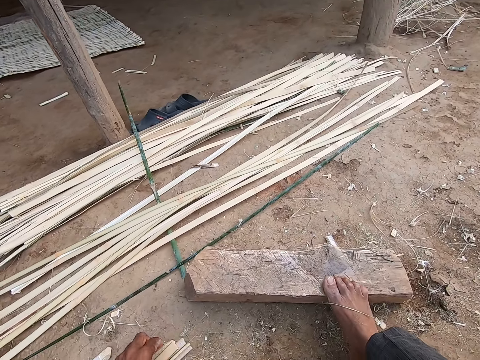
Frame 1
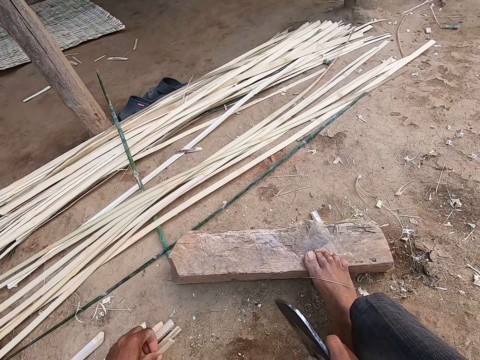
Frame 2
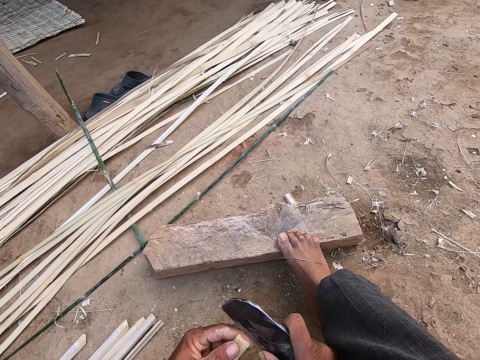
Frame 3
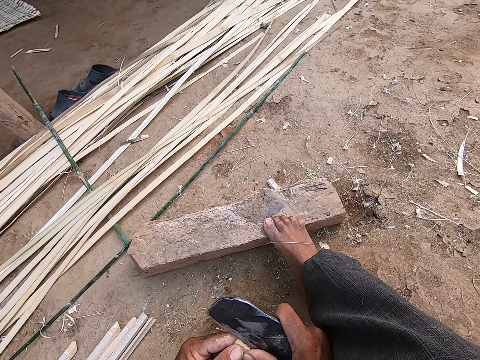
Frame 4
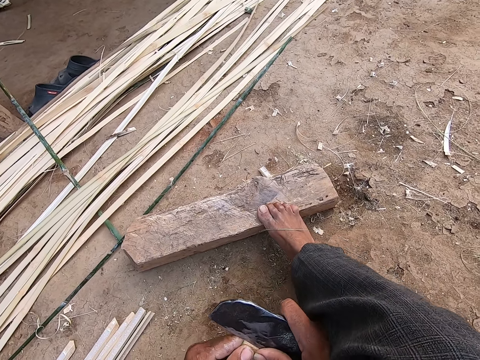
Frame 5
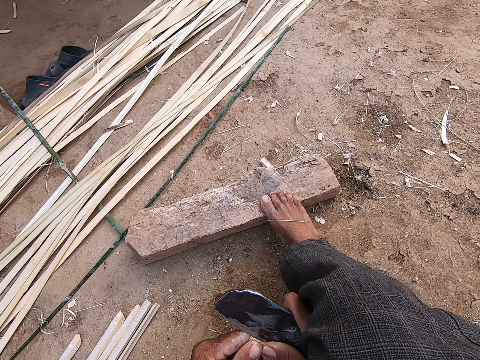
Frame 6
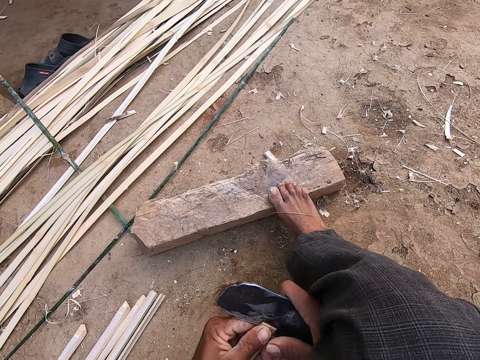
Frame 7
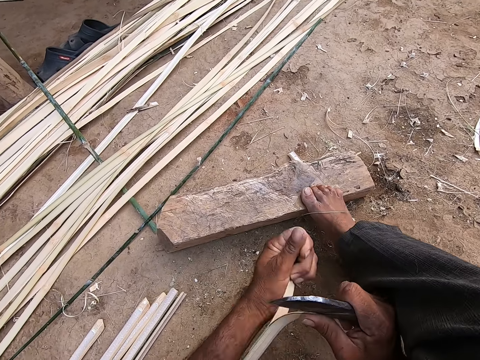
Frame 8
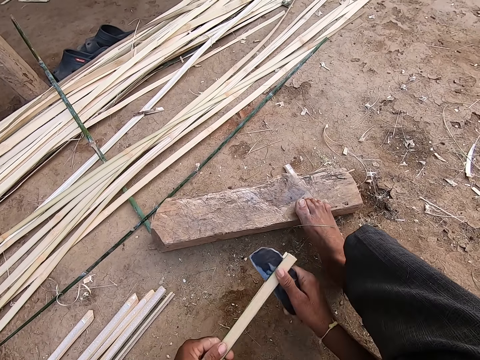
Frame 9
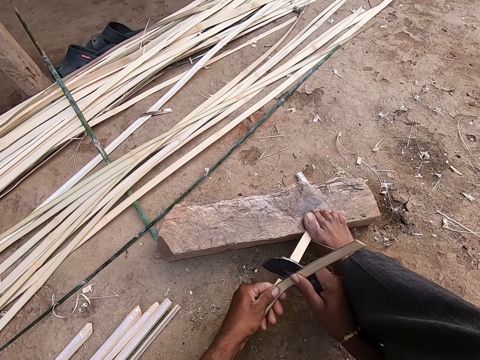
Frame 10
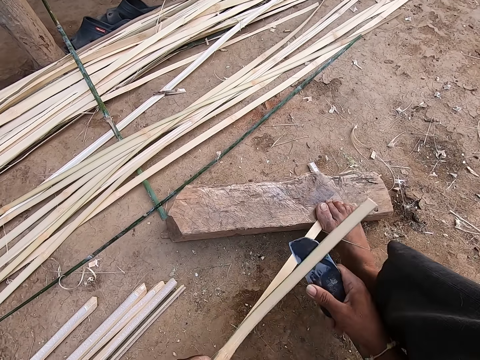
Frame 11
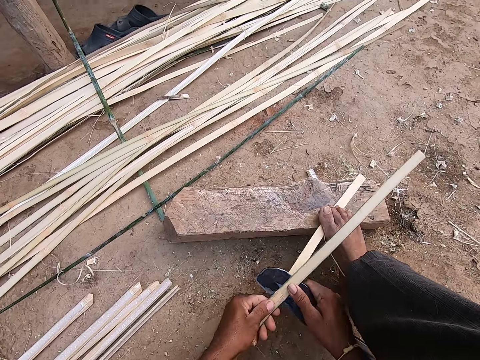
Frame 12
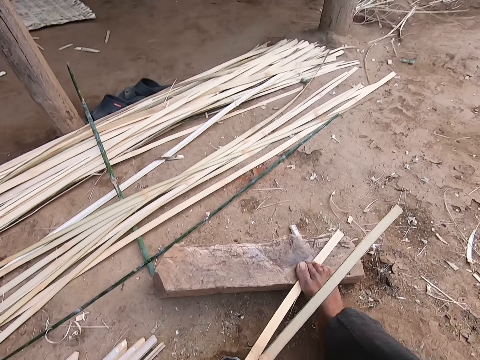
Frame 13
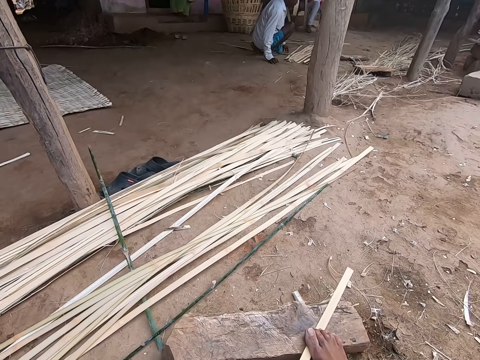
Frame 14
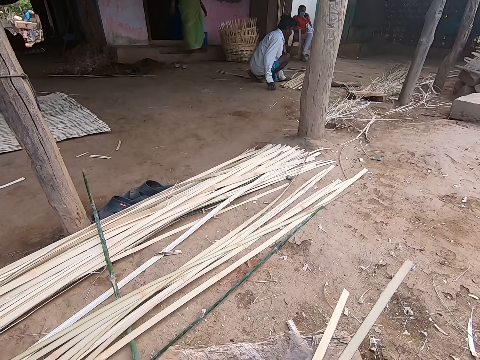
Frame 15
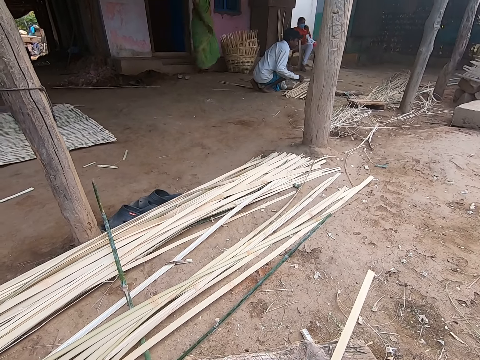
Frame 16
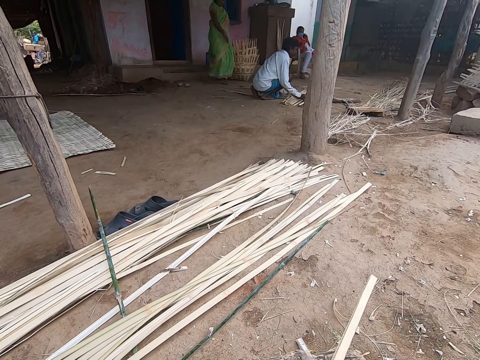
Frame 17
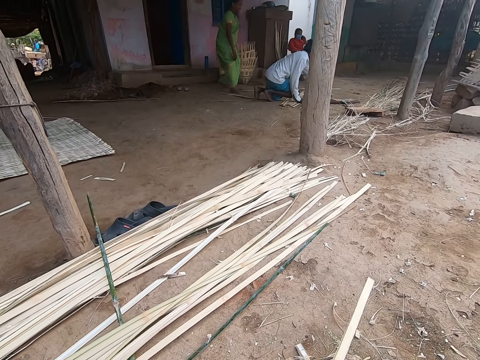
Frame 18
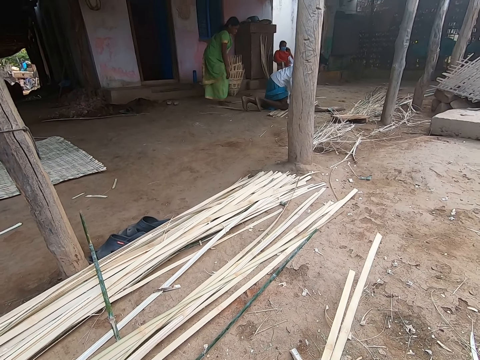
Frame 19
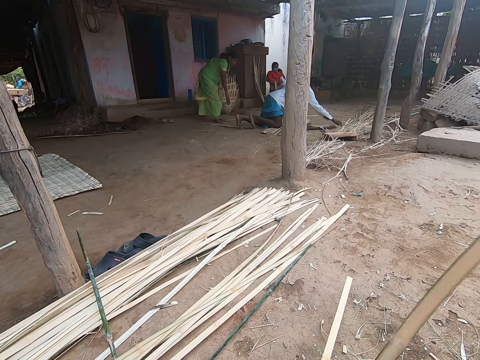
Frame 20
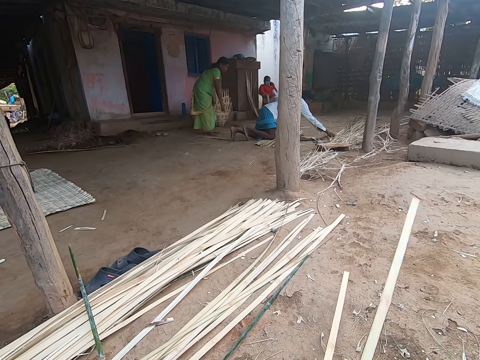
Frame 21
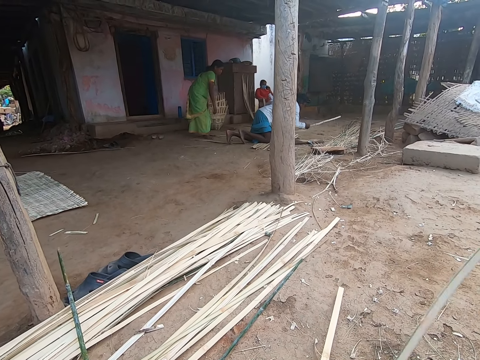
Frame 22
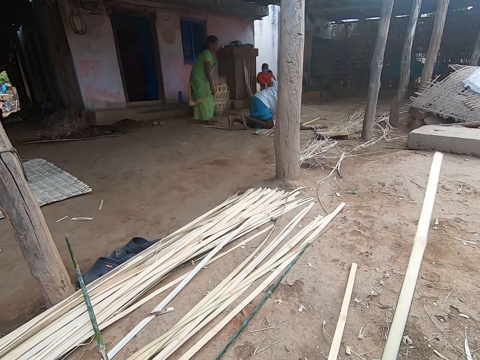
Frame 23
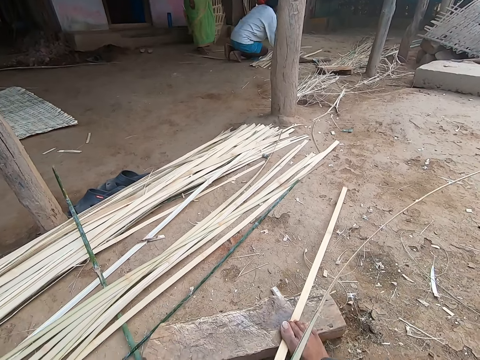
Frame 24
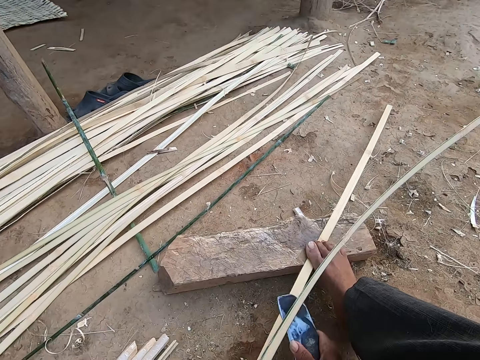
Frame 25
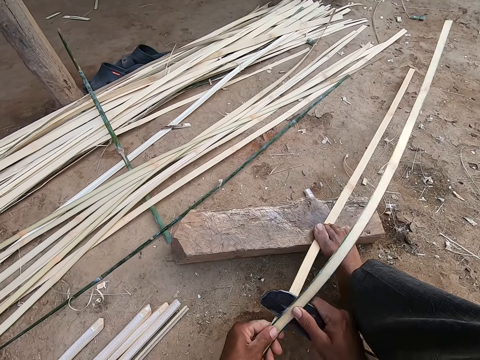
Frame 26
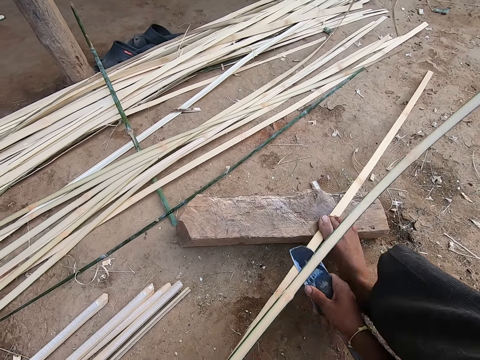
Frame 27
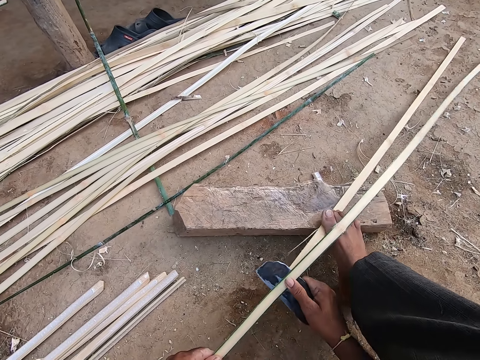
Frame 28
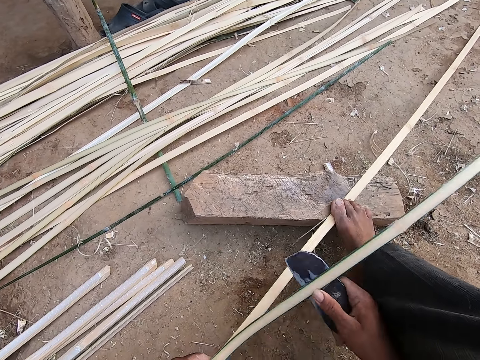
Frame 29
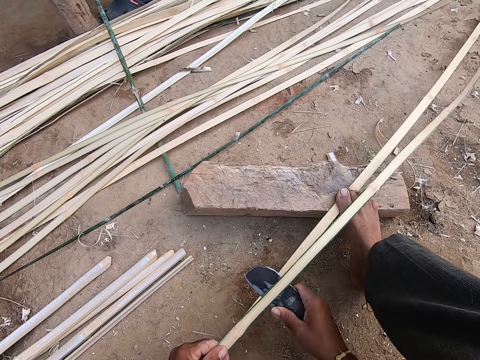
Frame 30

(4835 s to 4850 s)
The camera wearer holds a bamboo strip with his left hand. He divides the bamboo strip in his left hand with the knife in his right hand. He talks. The man moves a bamboo strip on the ground with his right hand. The camera wearer cuts the bamboo stick with the knife.

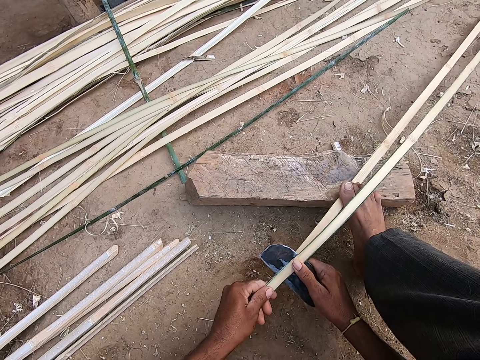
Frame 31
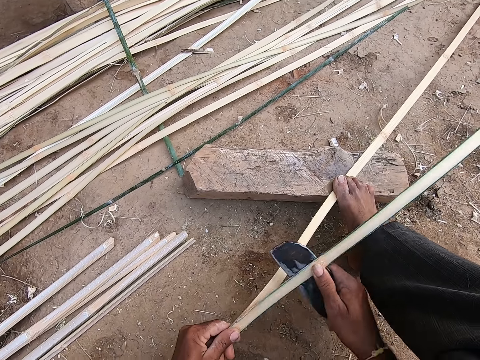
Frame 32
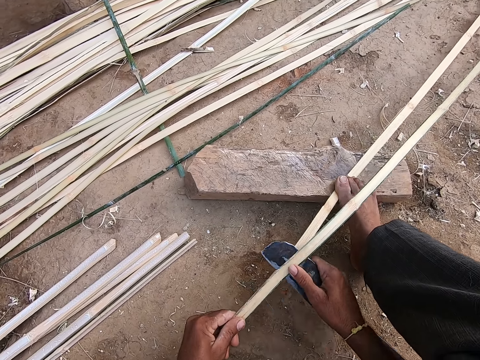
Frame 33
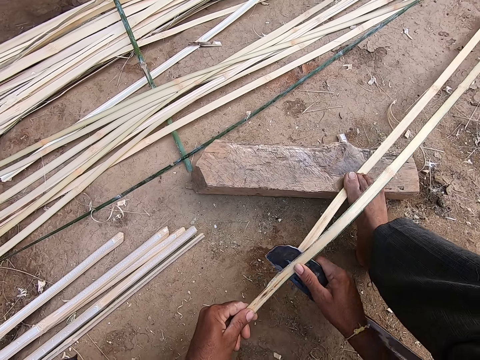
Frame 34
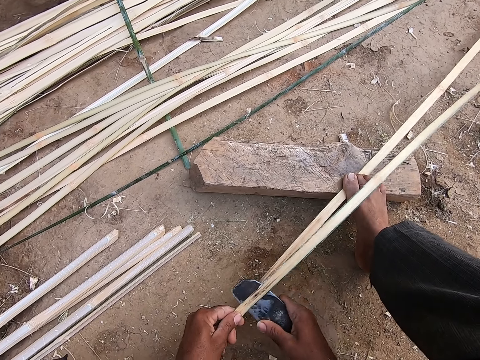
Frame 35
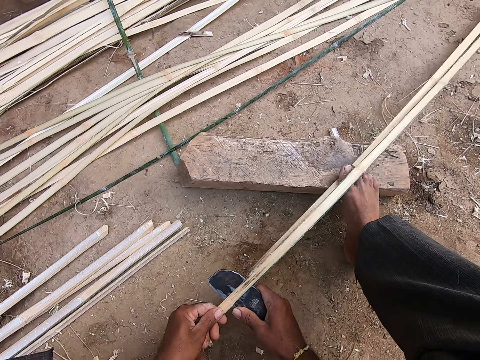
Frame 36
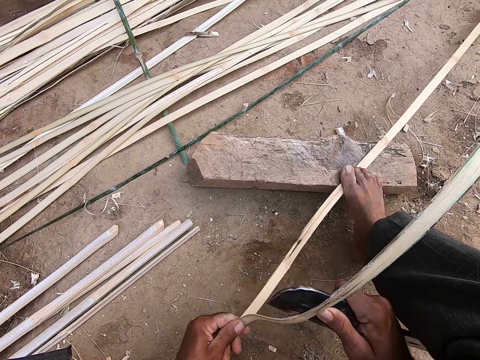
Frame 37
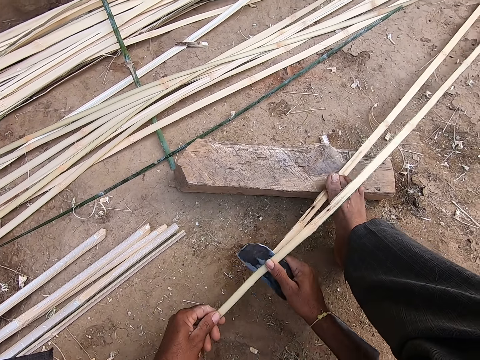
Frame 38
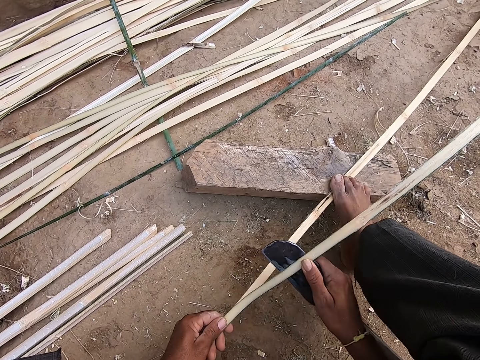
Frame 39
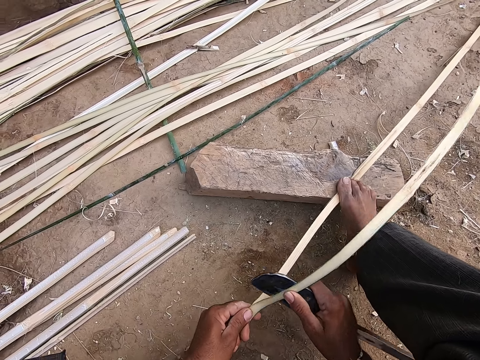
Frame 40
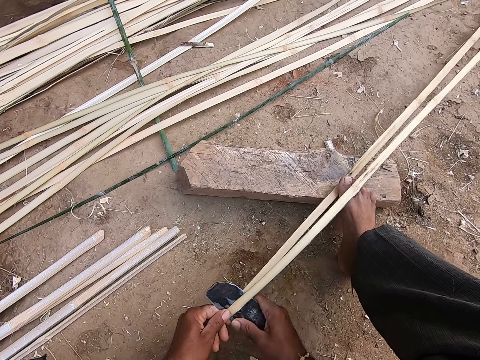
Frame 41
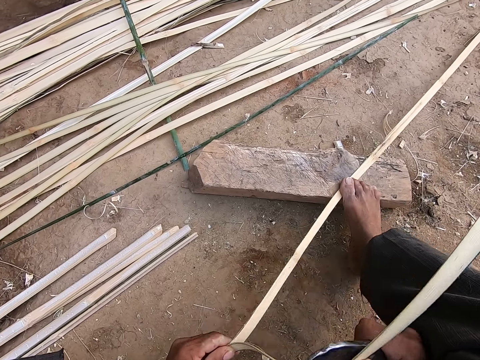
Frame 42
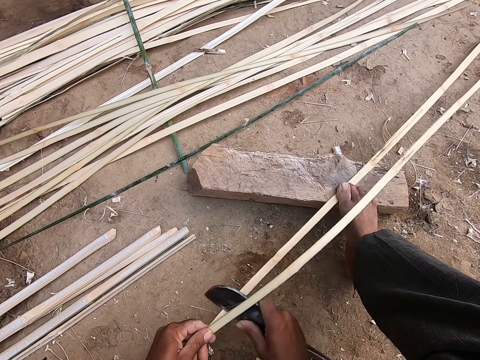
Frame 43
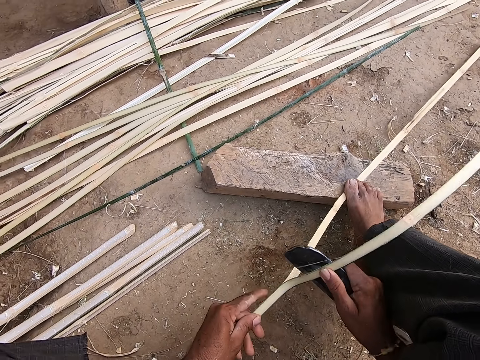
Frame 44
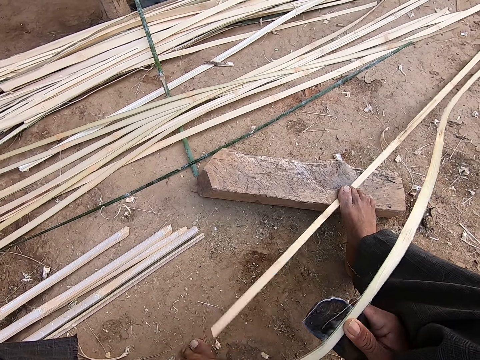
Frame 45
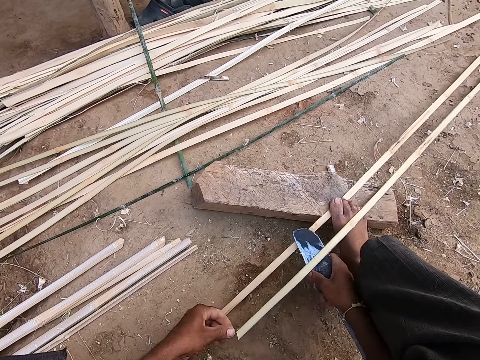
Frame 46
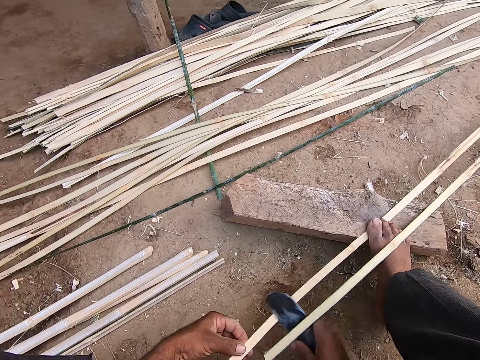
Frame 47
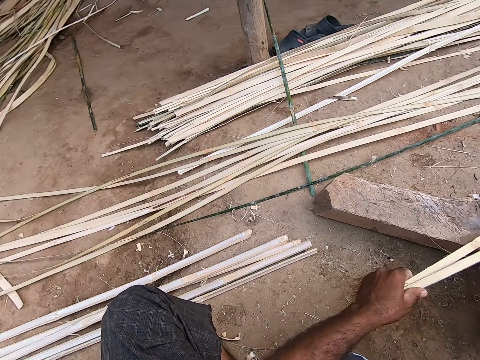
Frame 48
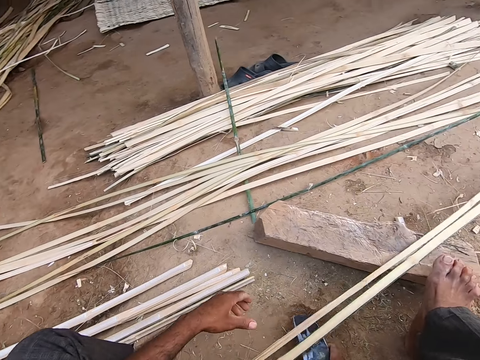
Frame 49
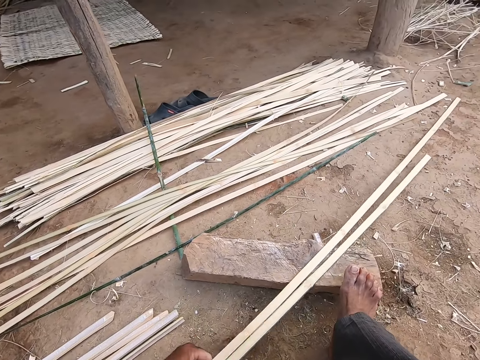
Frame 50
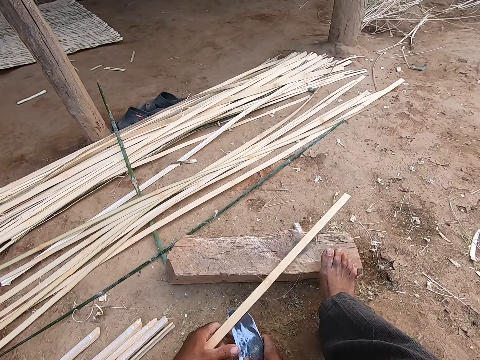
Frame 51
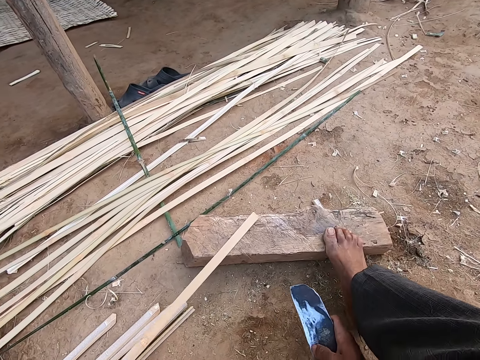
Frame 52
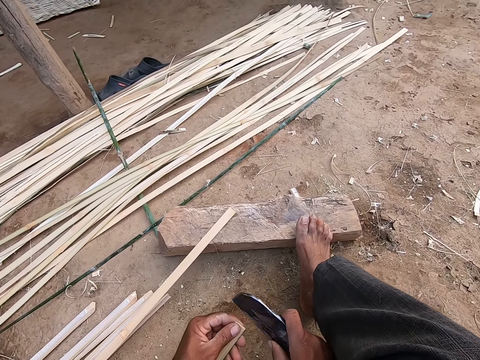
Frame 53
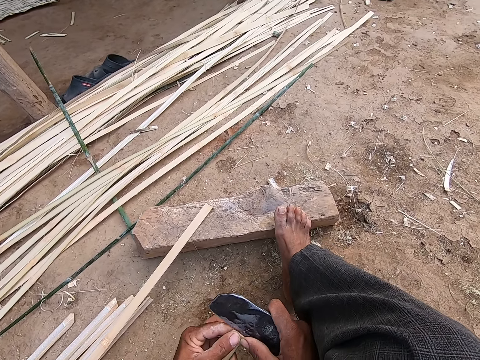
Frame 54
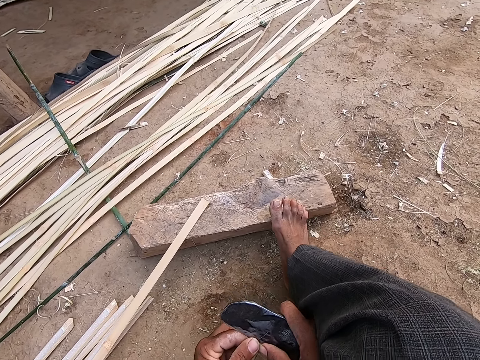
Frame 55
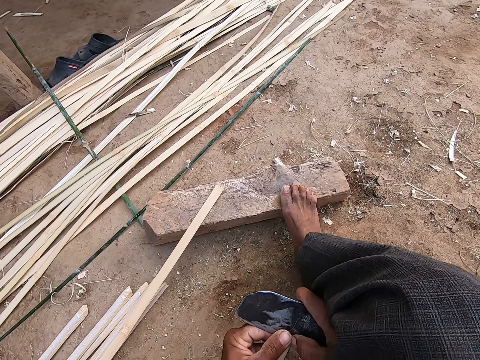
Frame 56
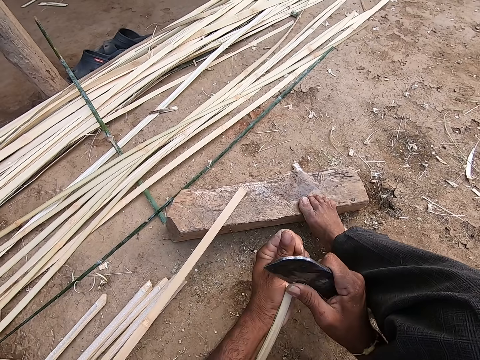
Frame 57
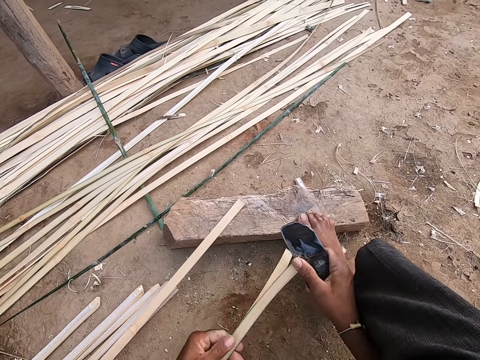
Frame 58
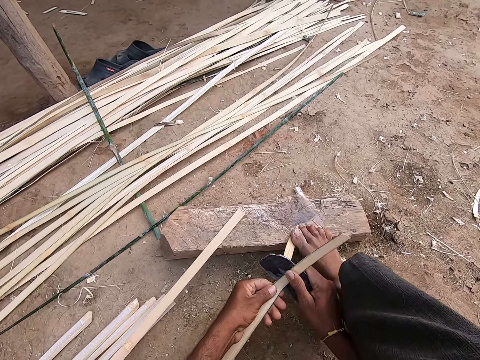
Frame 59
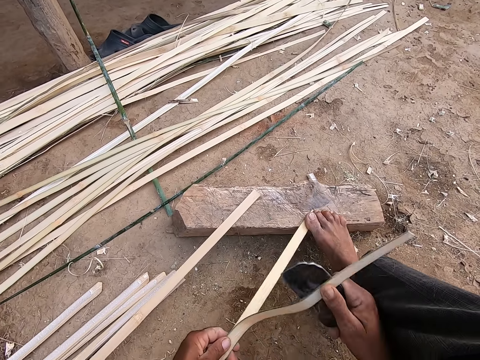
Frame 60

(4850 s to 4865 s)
The camera wearer drops the bamboo stick on the ground. He divides the bamboo strip in his left hand with the knife in his right hand.
